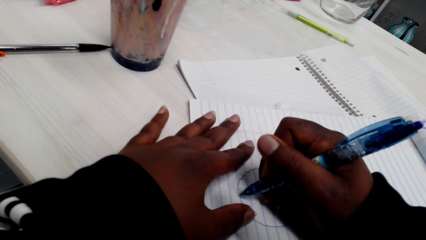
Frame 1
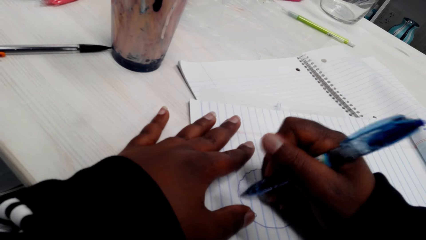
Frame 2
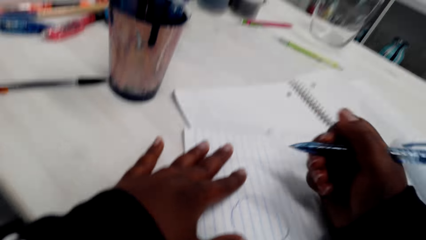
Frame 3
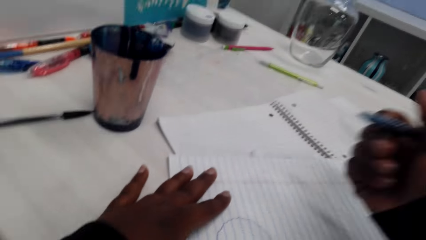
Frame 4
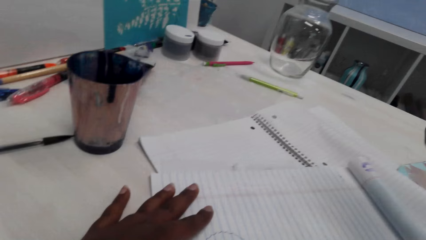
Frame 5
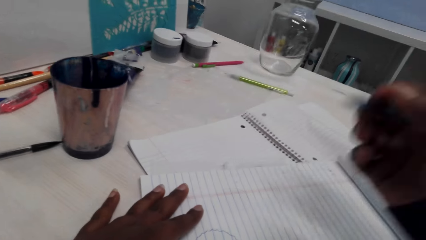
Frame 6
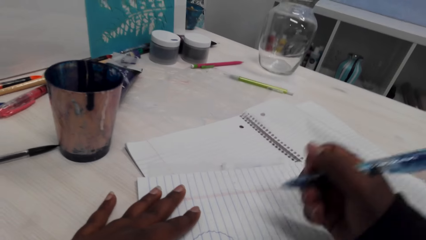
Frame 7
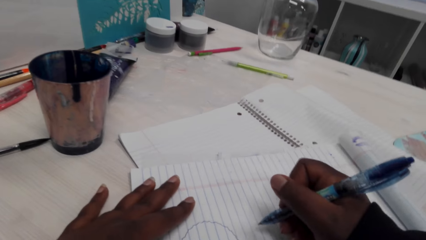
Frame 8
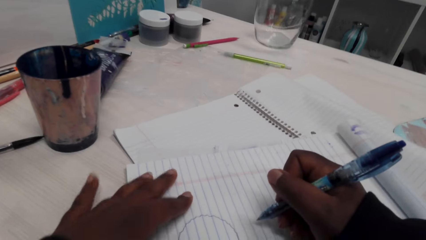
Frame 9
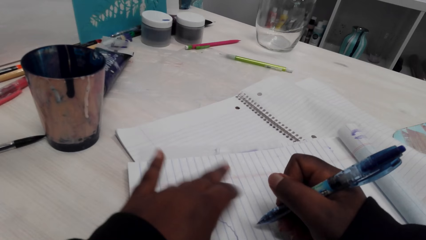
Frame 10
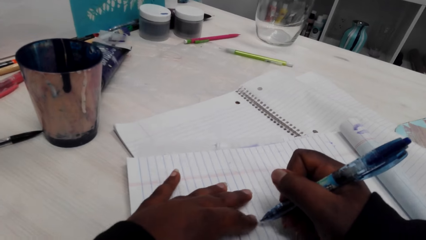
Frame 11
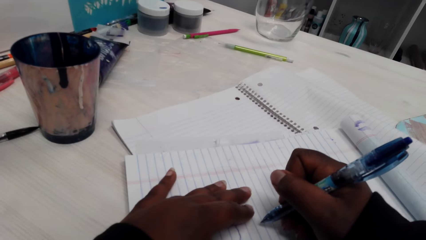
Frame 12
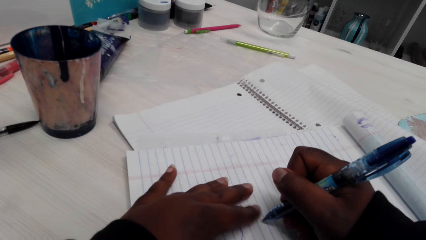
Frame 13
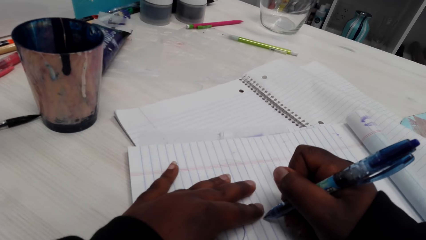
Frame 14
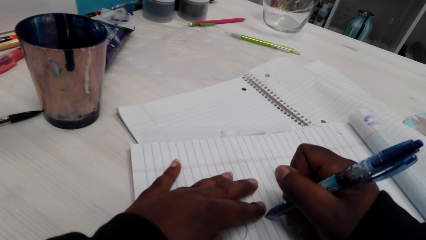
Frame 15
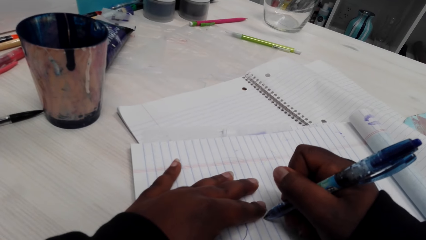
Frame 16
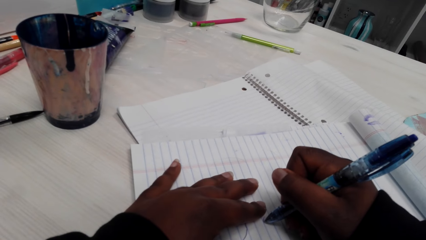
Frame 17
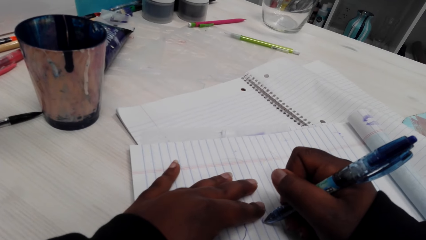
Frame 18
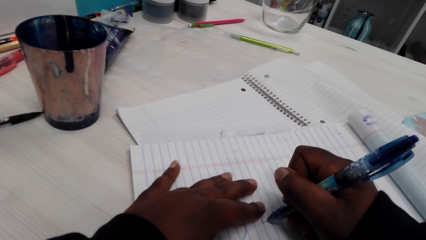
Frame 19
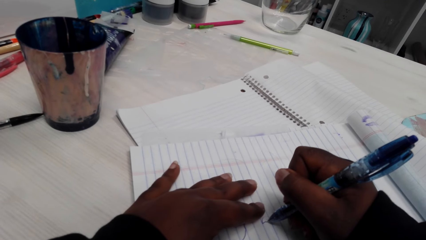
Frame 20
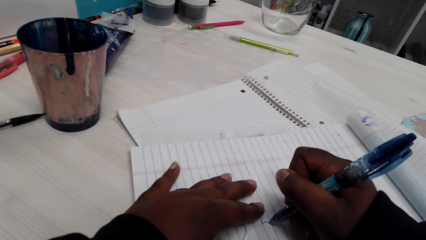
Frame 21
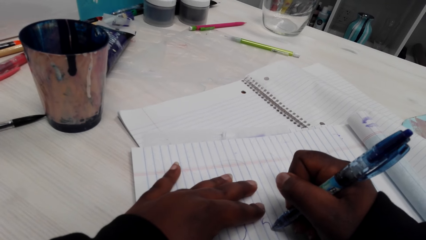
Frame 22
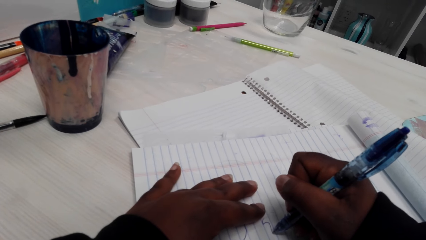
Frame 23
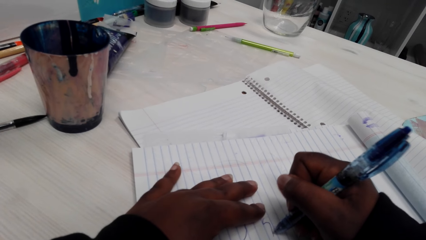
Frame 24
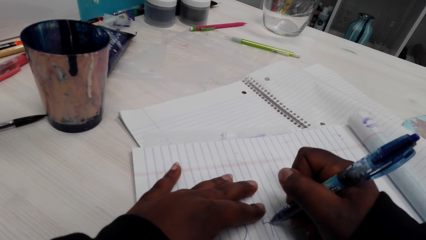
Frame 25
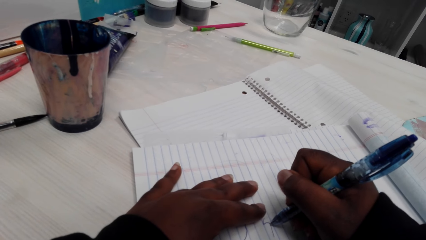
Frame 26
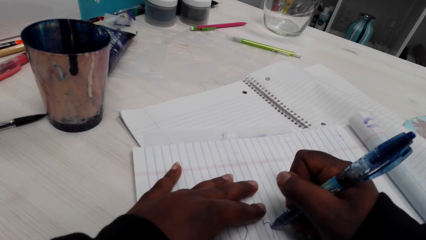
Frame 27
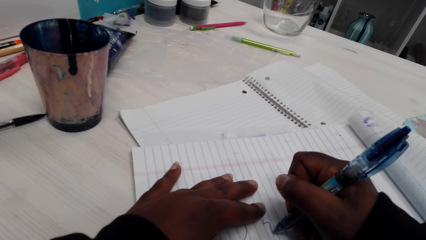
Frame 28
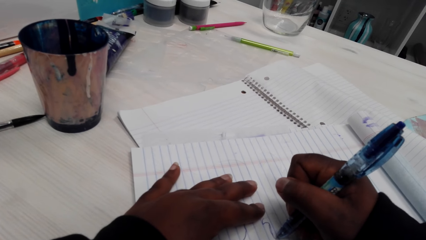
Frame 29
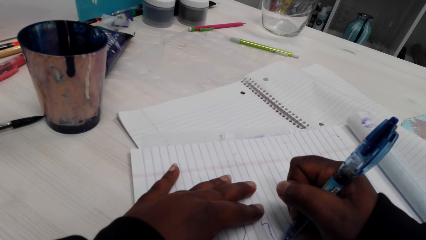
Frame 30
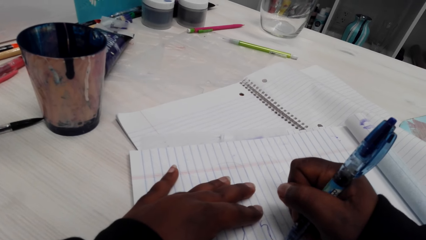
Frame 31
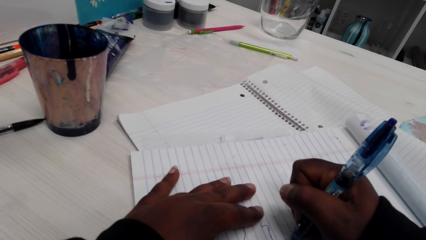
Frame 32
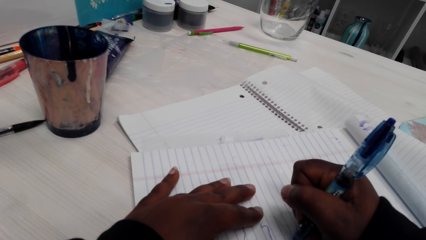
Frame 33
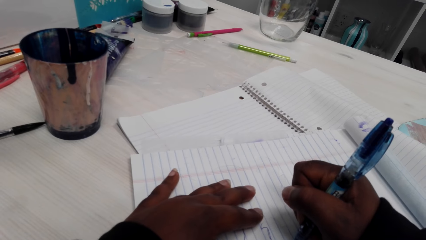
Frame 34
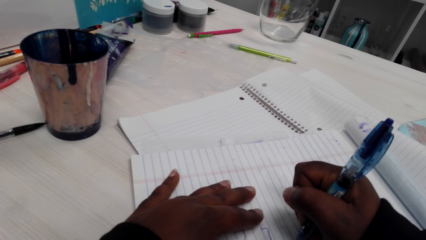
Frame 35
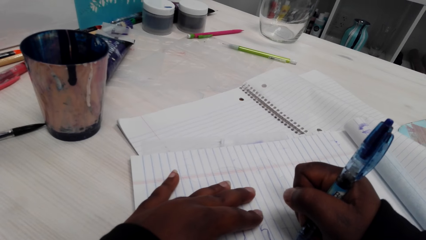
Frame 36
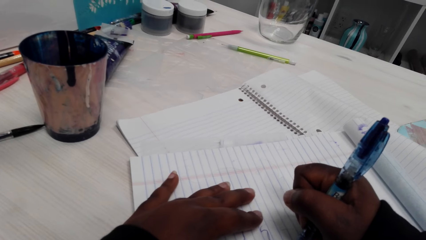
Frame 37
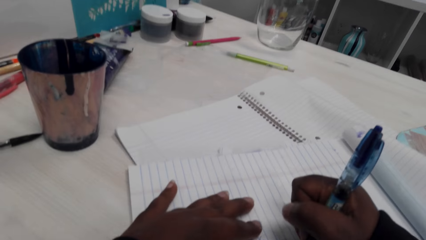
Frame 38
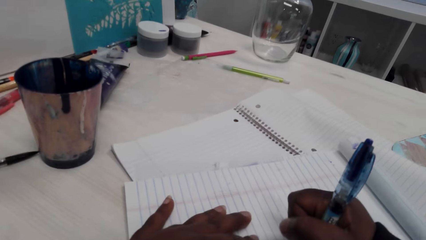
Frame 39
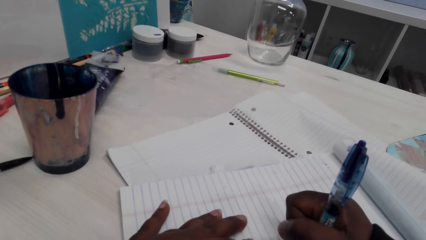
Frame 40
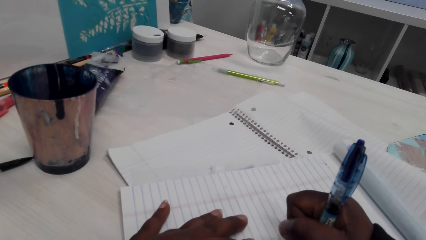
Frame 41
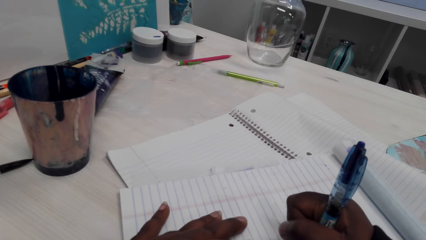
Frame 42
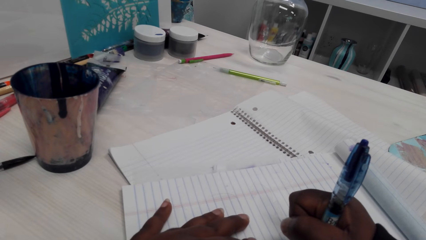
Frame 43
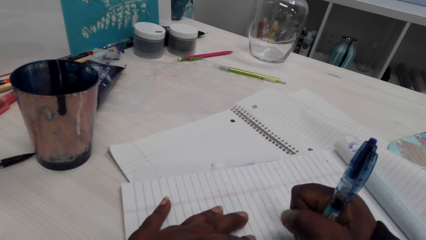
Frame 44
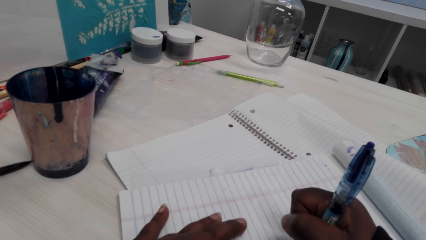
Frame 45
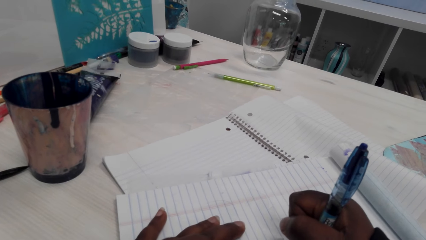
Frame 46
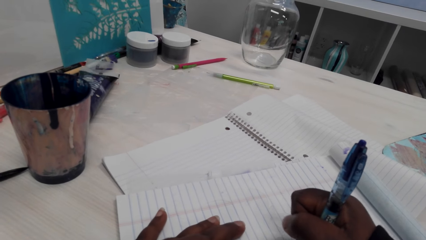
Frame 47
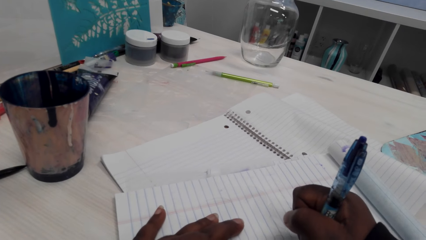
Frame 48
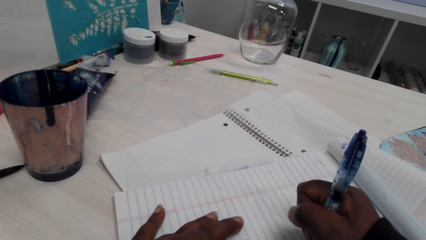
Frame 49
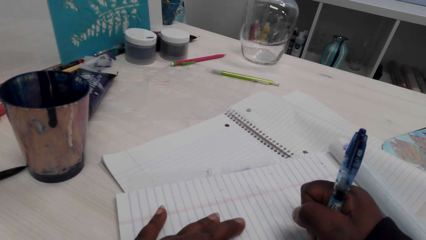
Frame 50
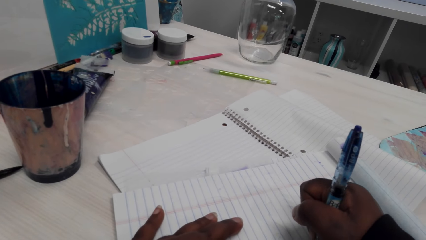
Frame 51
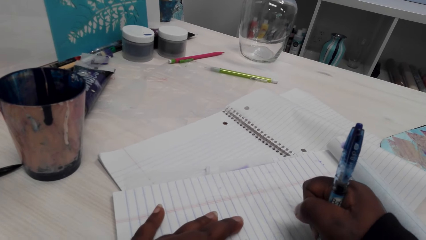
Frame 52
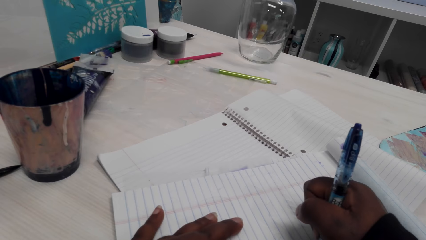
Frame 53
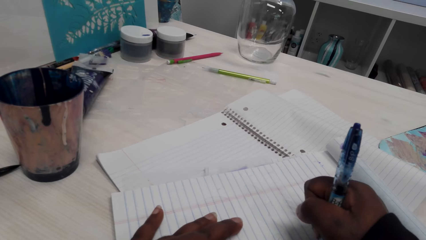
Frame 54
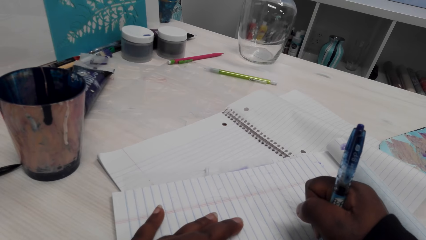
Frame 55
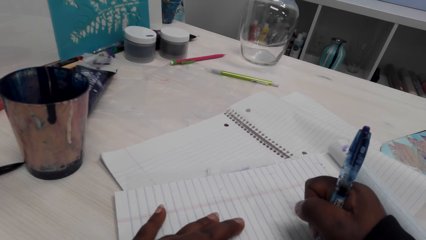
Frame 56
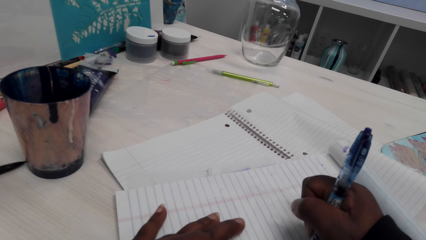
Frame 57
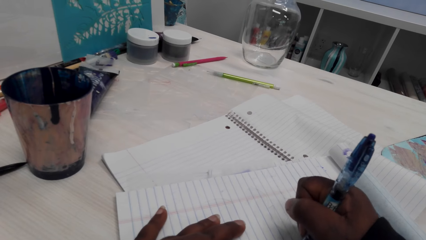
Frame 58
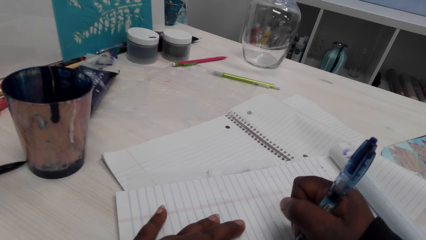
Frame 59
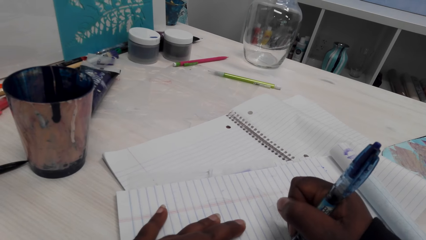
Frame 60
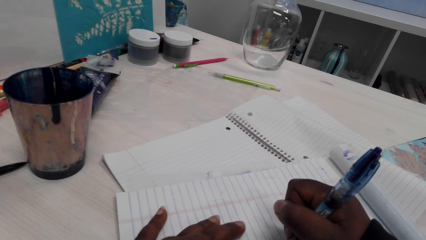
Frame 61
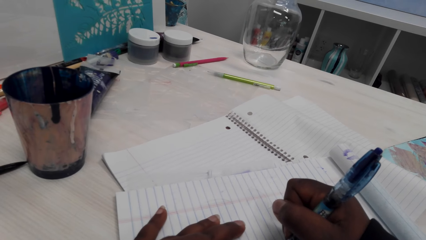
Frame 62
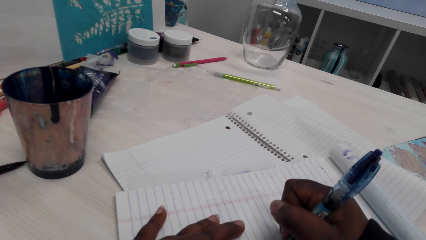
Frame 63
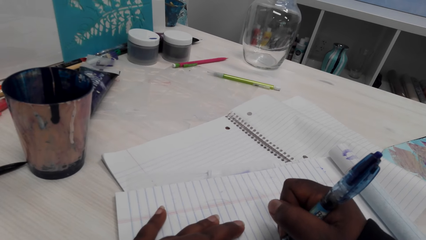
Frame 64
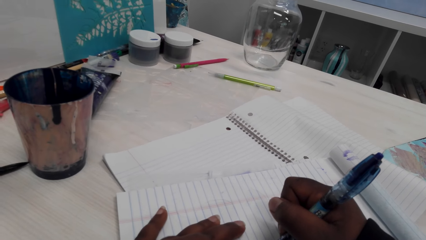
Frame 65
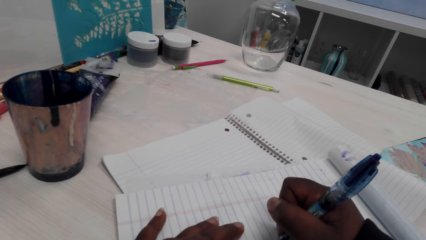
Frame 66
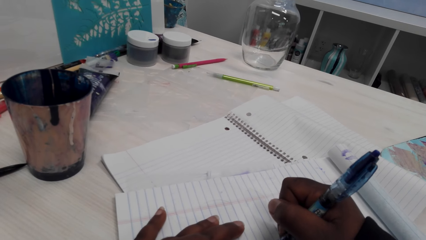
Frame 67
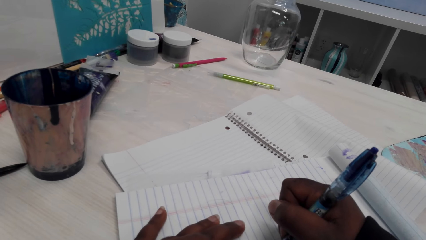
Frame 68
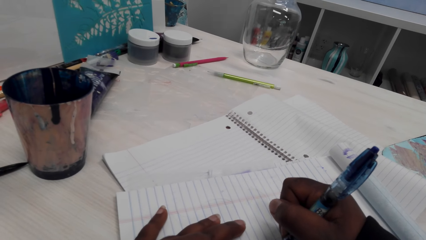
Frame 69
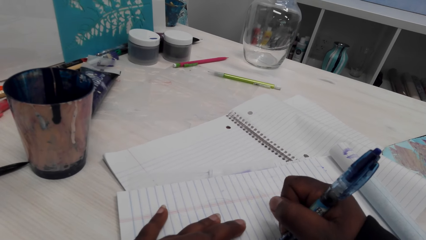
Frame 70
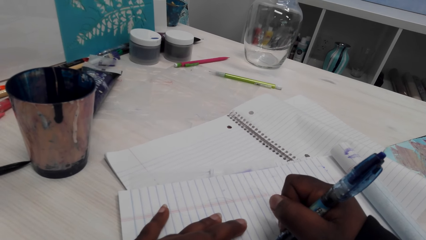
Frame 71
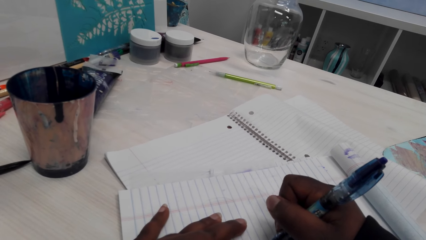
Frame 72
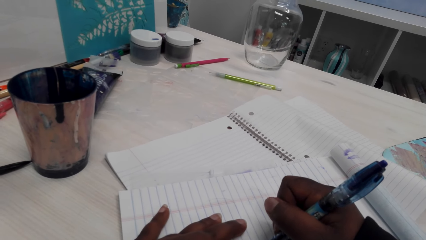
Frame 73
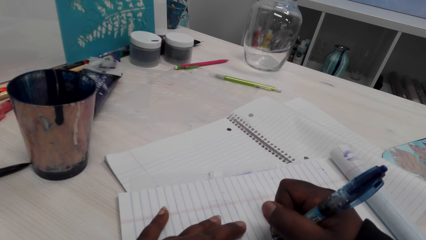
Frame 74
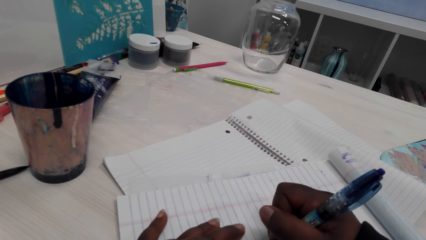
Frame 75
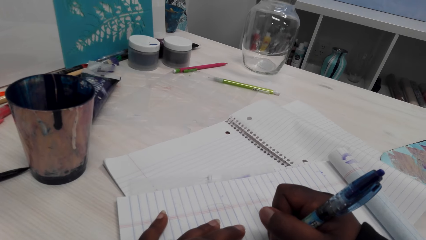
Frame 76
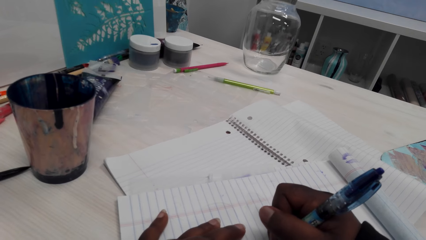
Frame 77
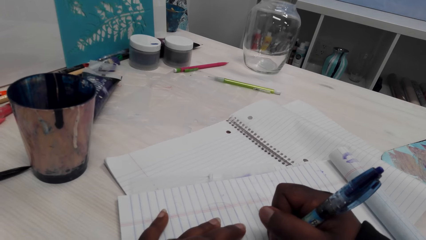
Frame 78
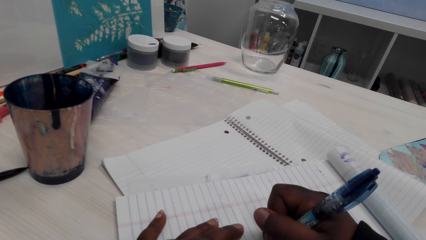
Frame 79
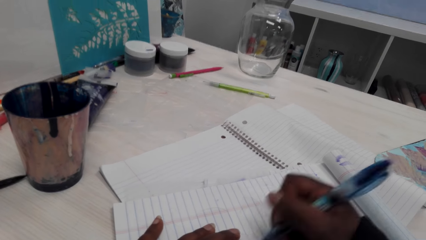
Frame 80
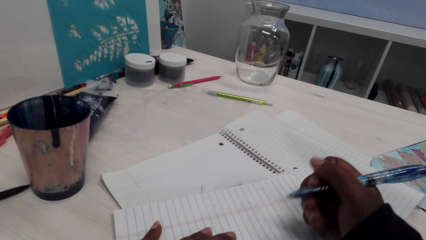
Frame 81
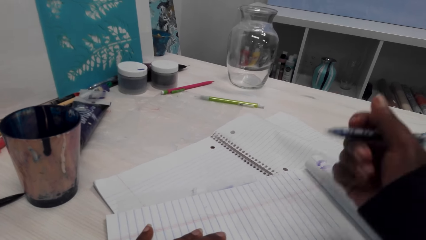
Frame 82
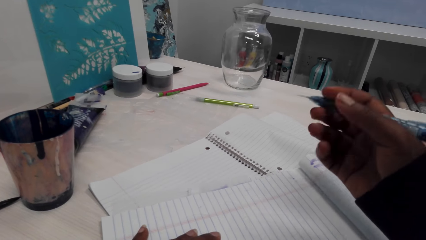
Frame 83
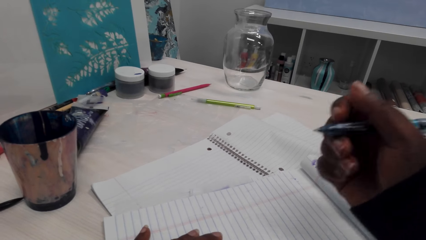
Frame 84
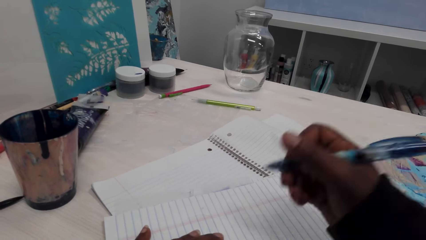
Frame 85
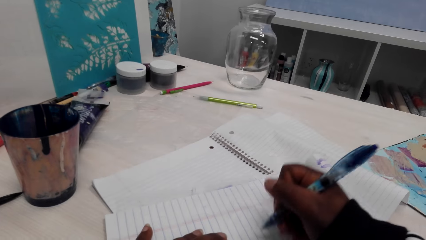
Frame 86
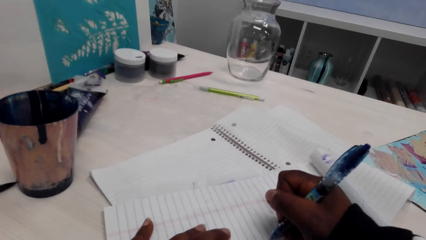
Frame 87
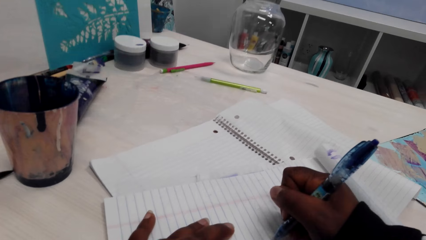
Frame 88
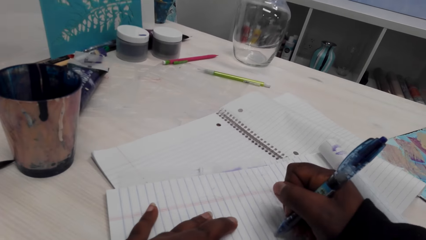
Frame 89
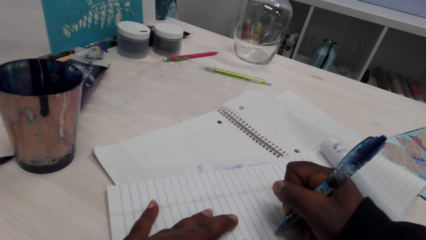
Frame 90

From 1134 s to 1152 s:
The camera wearer adjusts the pen. They draw a picture with the pen. They adjust the pen.
